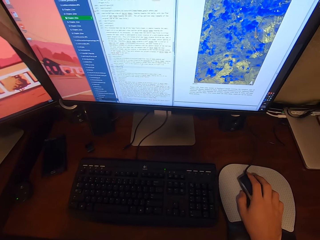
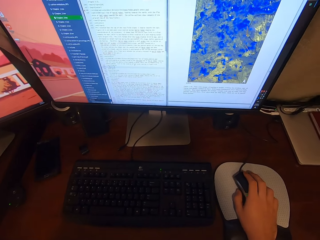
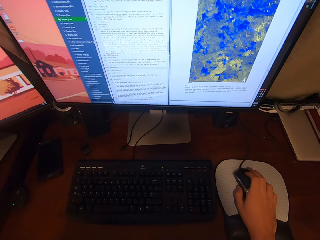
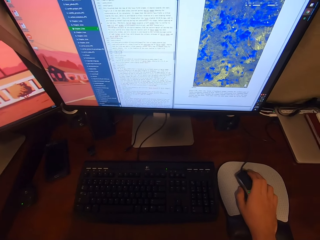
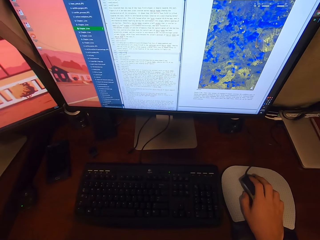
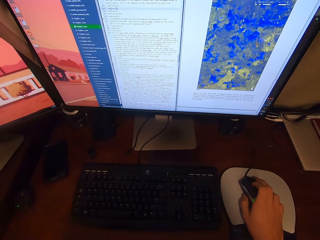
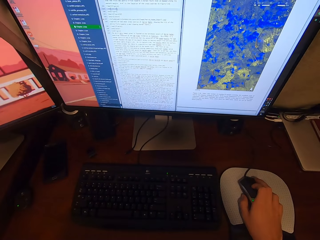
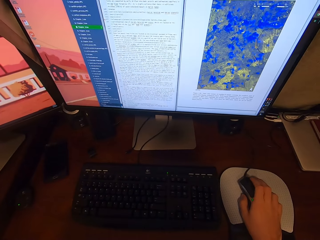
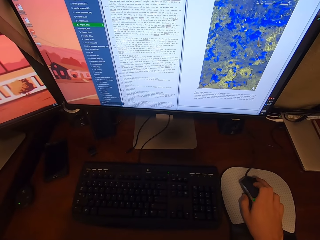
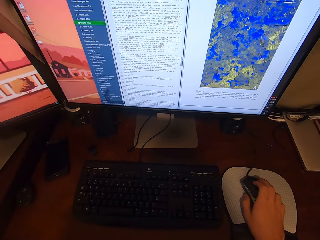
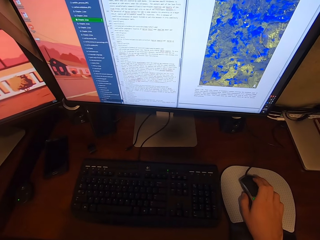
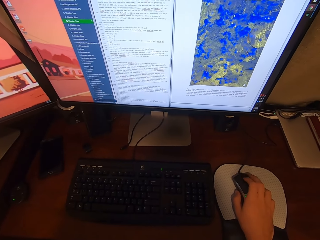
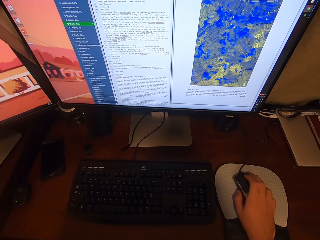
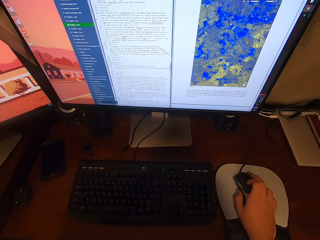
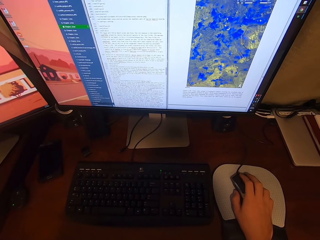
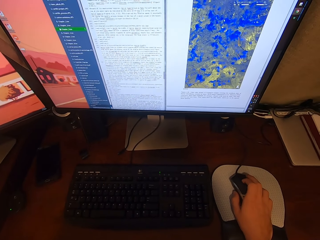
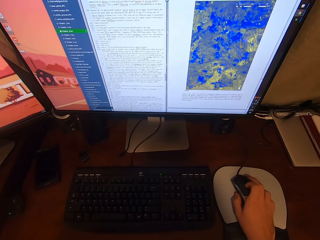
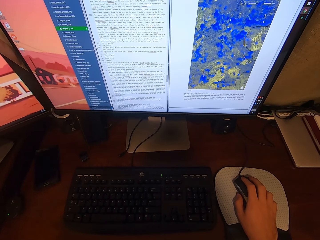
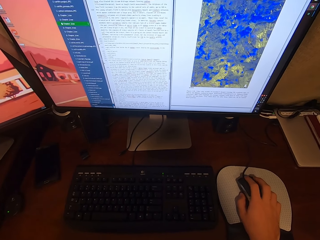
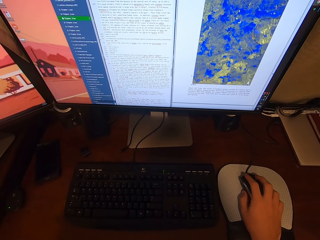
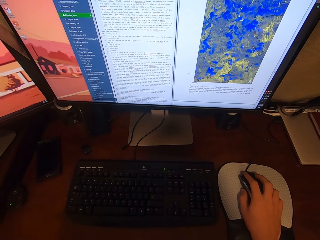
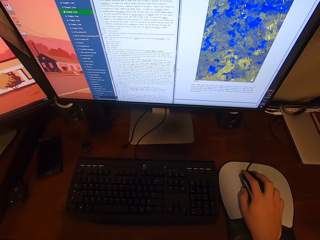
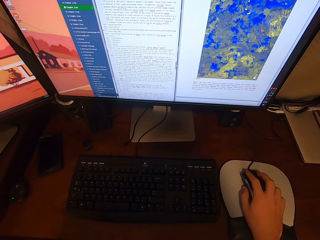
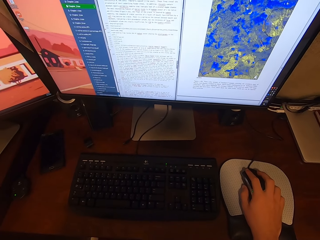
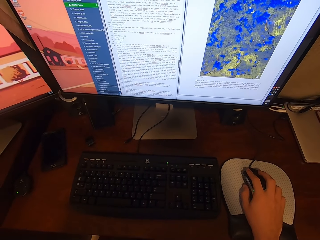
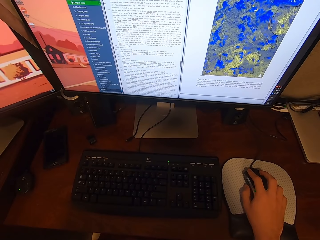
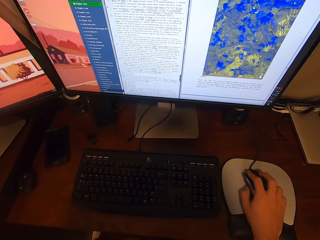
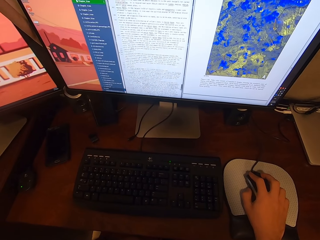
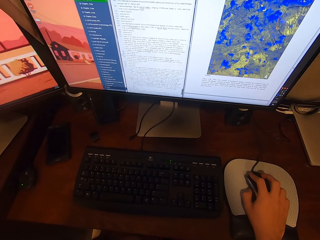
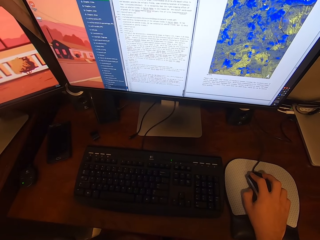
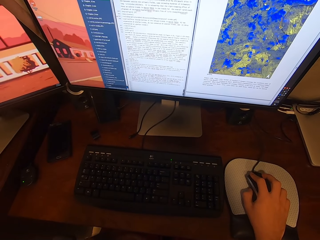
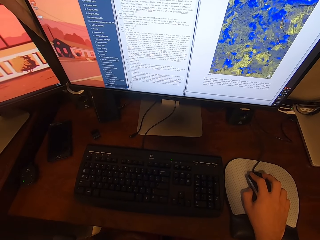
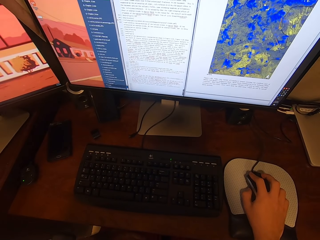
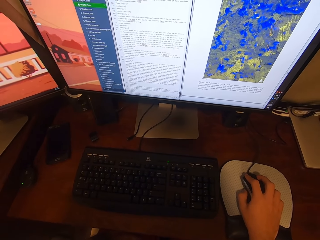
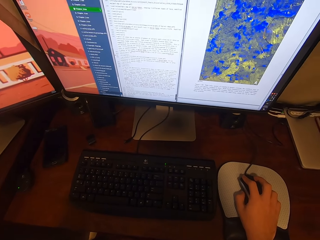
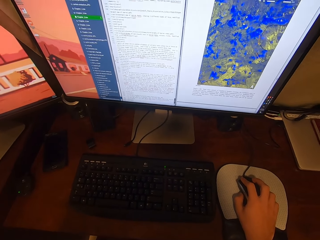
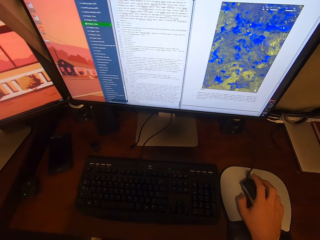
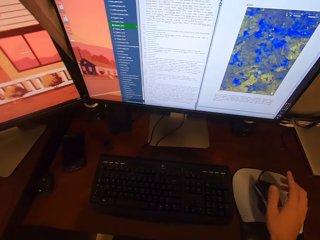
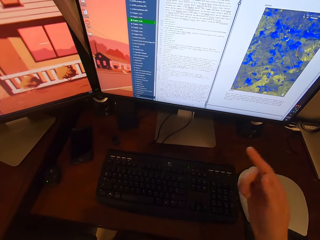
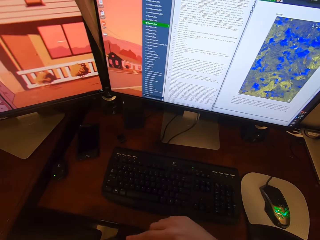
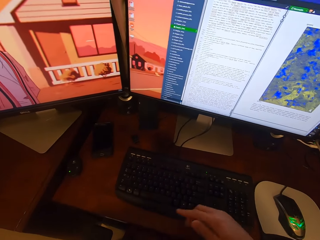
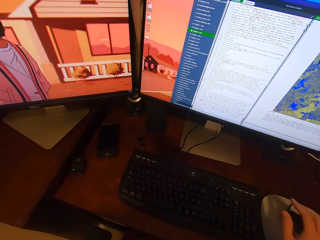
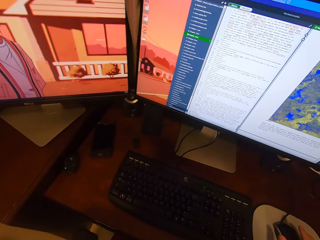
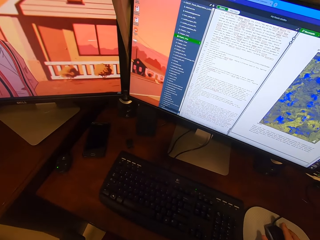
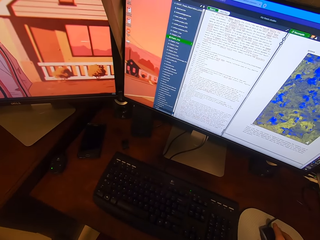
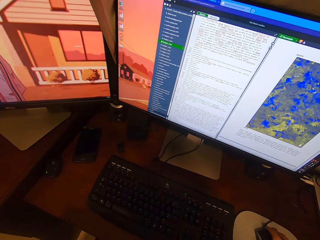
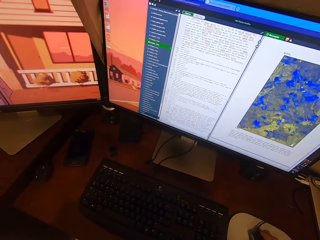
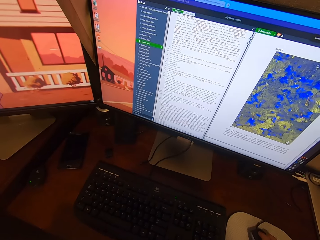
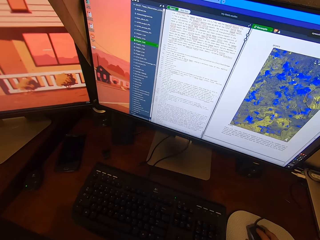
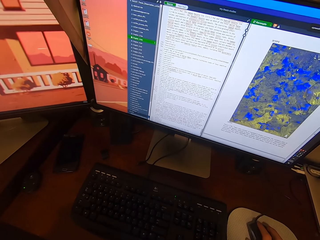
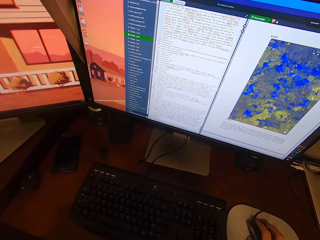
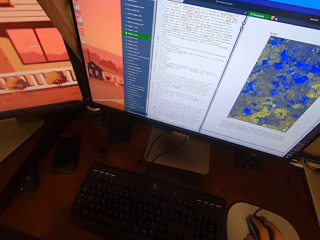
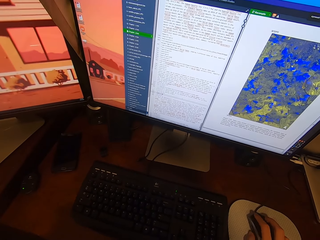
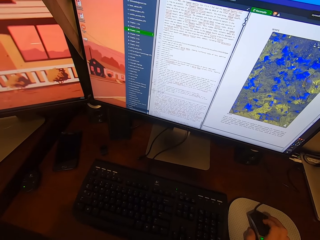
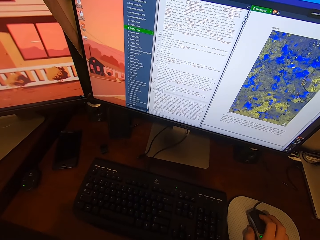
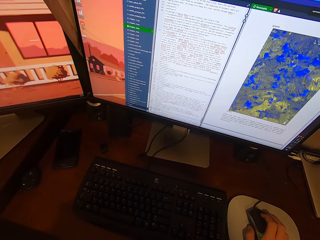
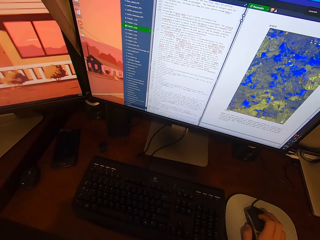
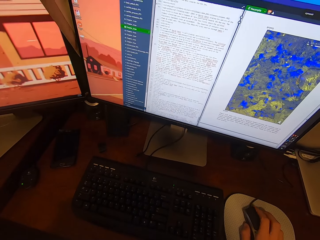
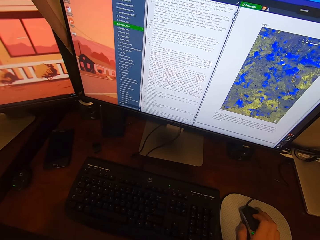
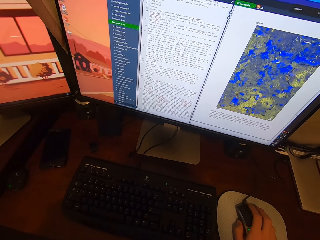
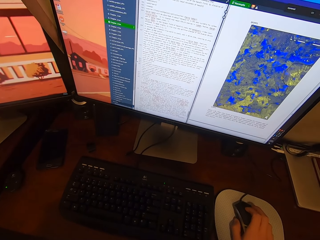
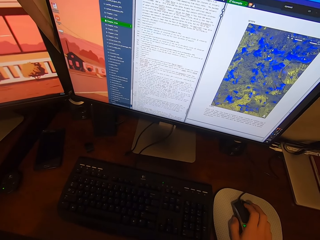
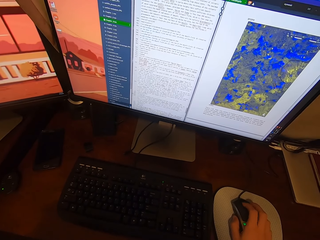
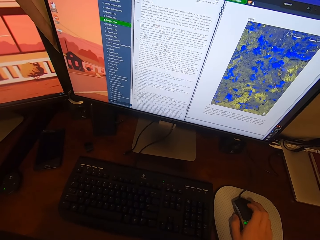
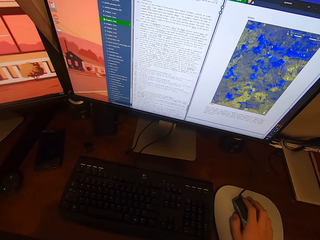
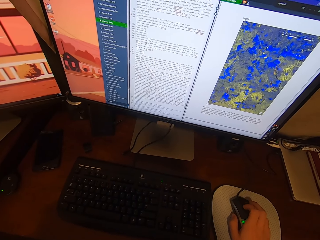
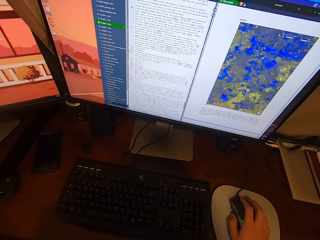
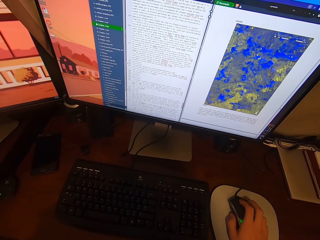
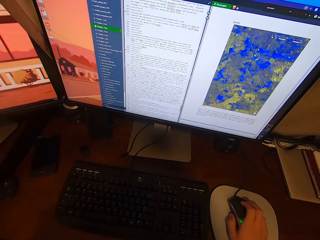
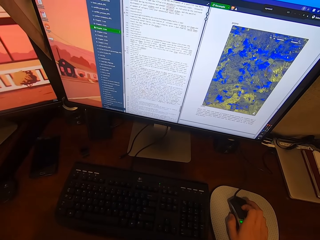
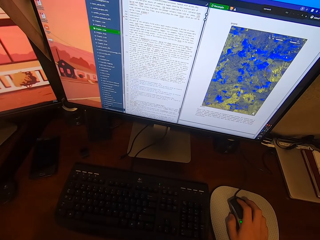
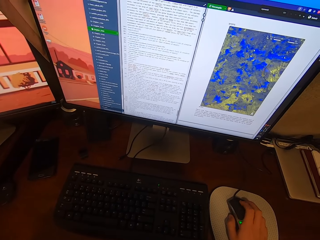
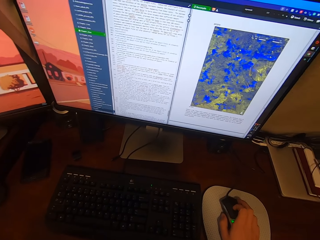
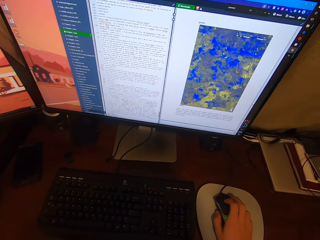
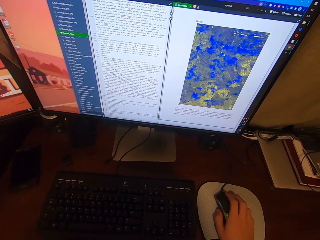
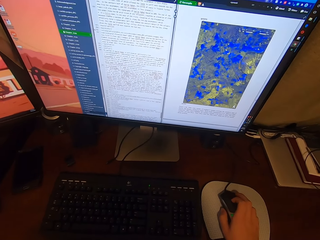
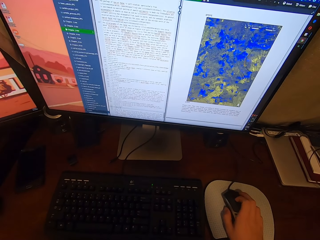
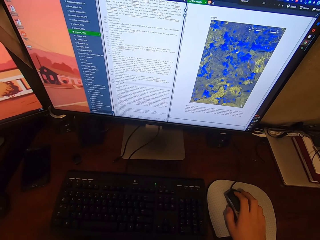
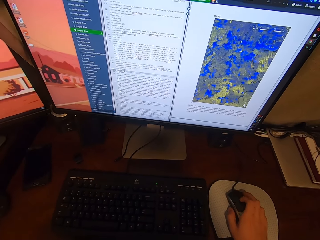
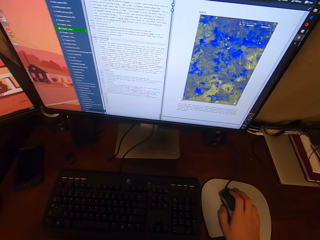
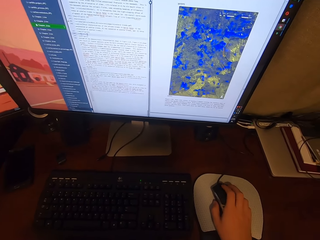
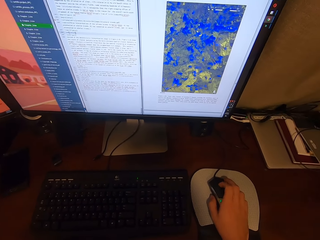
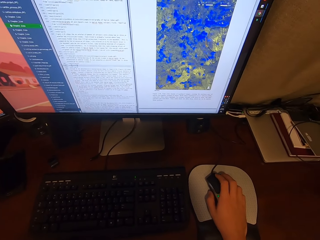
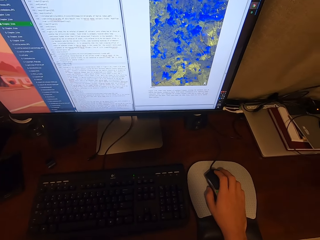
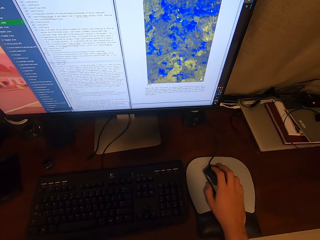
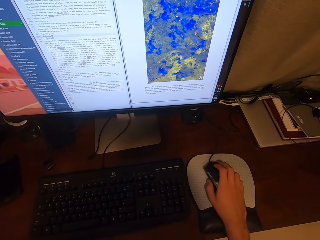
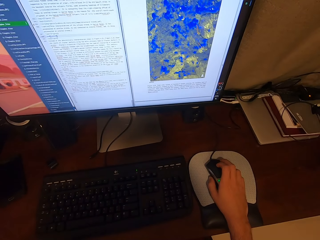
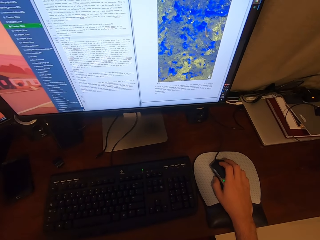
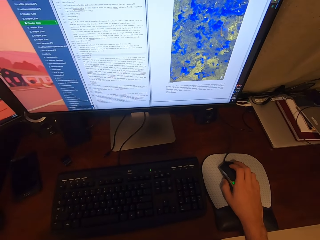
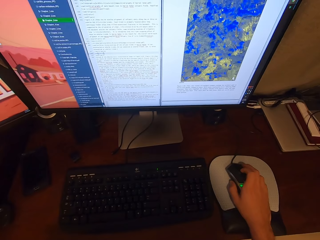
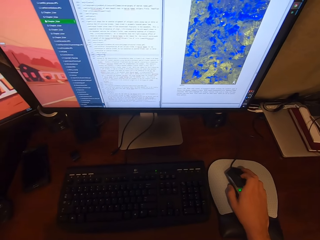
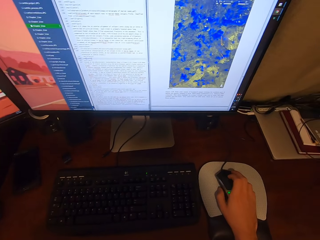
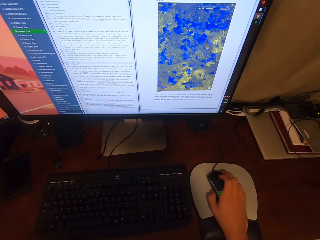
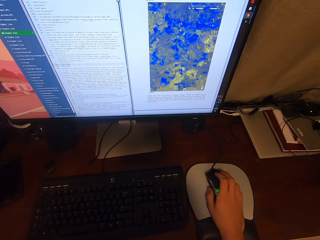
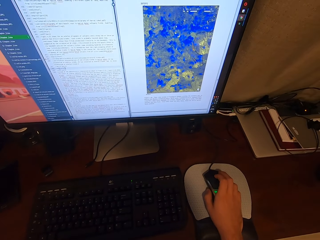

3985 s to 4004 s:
The camera wearer scrolls the mouse. He looks at the screen. He waves his right hand. He talks. He touches the mouse with his right hand. He looks at the screen. He scrolls the mouse.

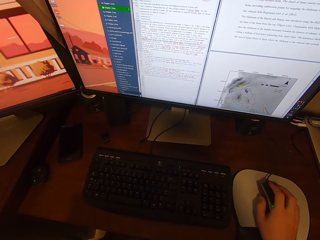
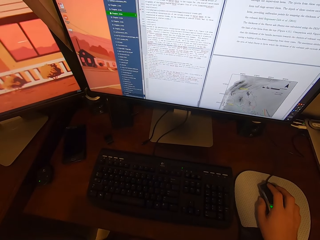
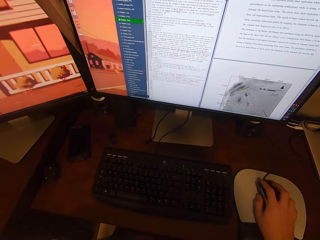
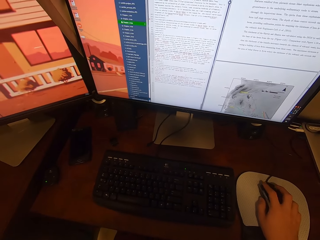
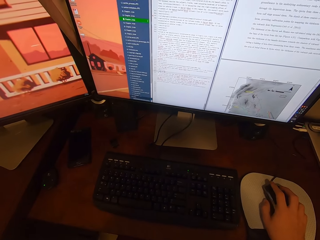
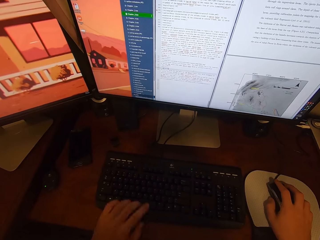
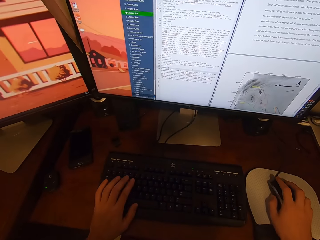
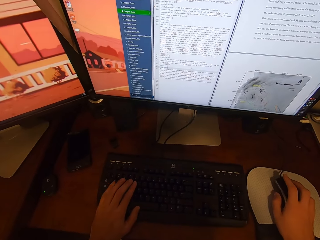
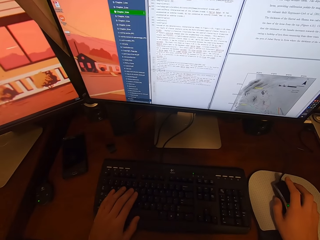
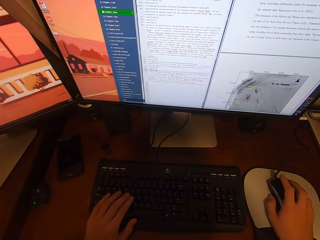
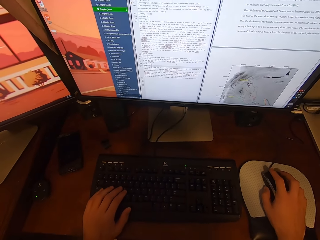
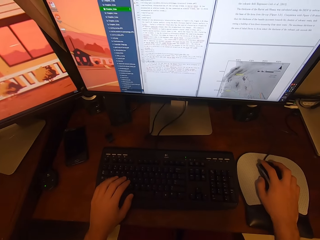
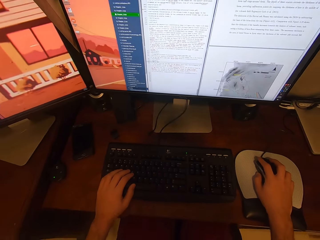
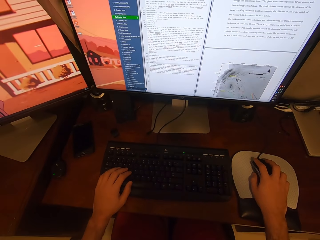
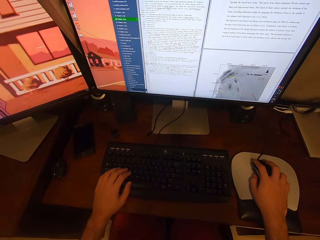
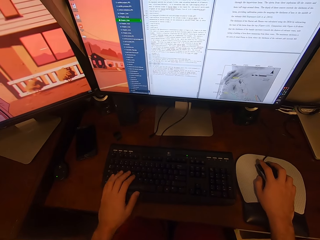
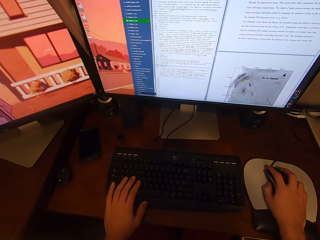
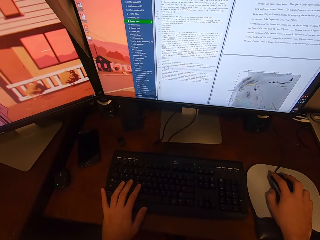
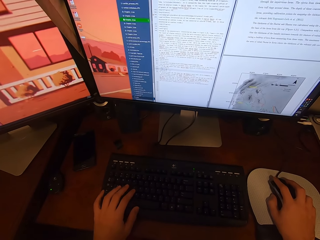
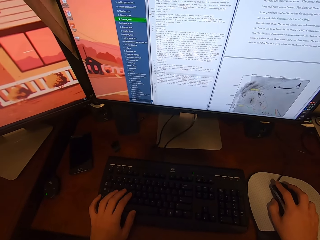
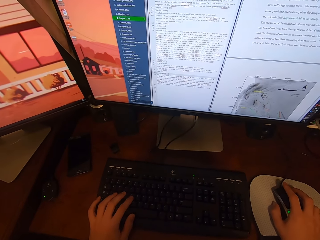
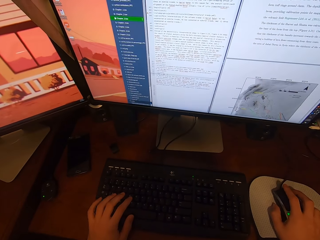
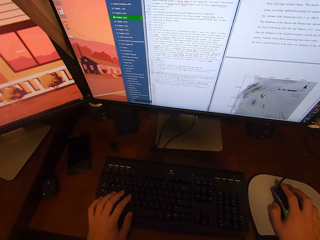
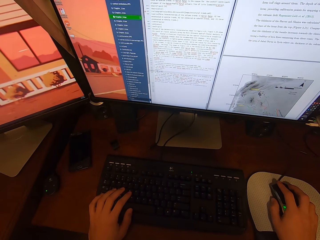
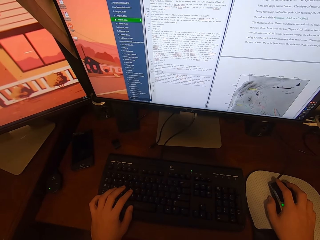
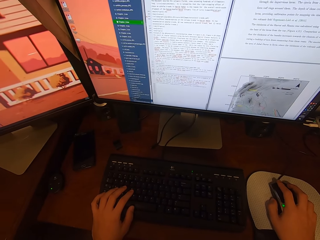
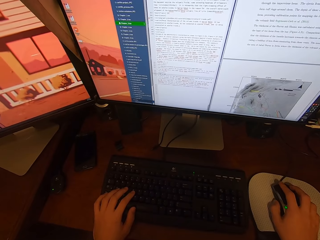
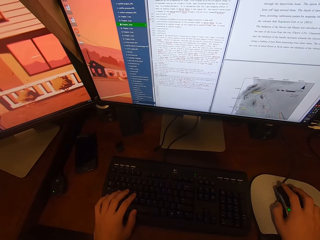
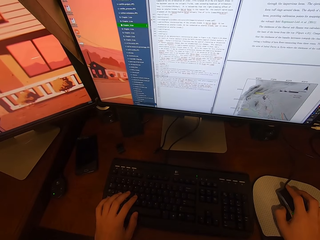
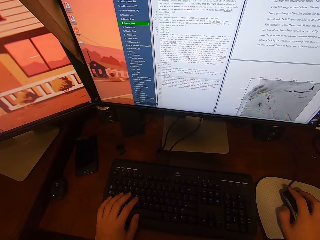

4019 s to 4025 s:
The camera wearer touches the keyboard with his left hand. He presses the keyboard buttons.
